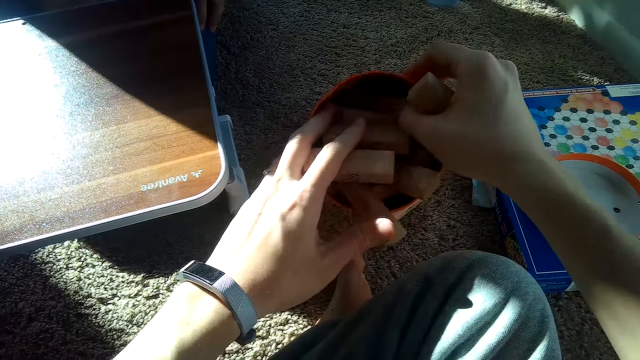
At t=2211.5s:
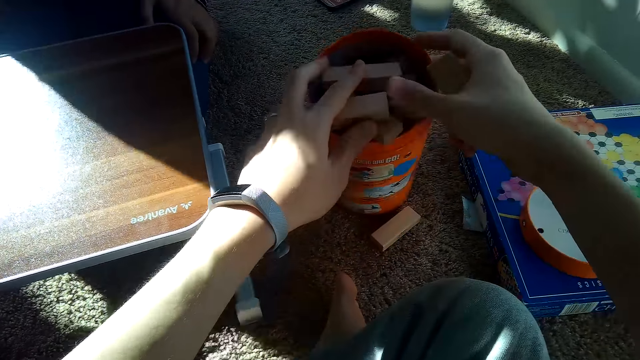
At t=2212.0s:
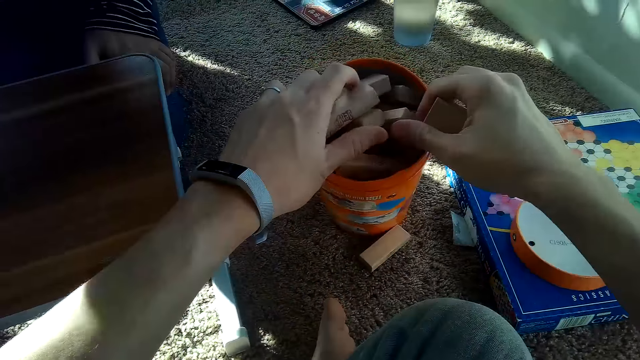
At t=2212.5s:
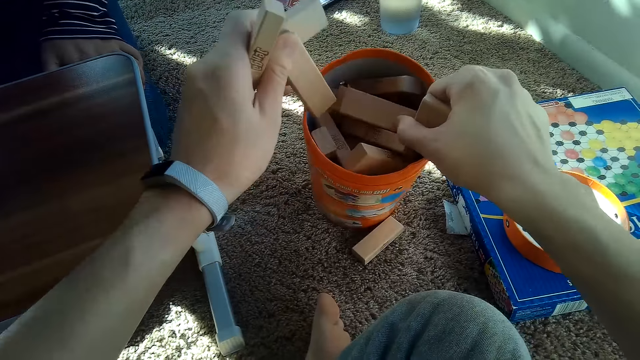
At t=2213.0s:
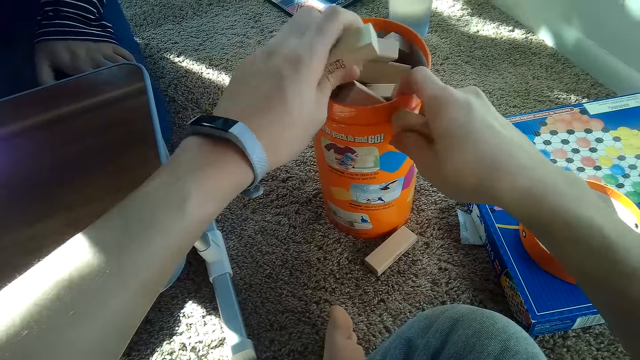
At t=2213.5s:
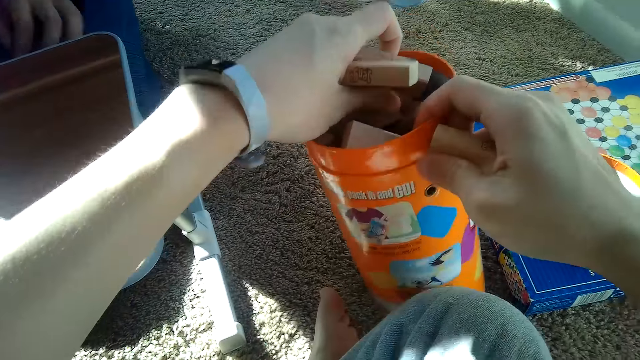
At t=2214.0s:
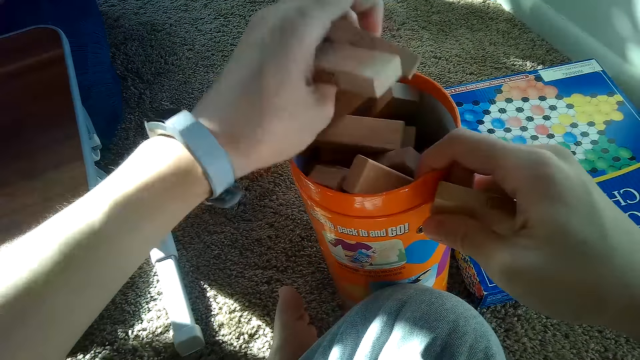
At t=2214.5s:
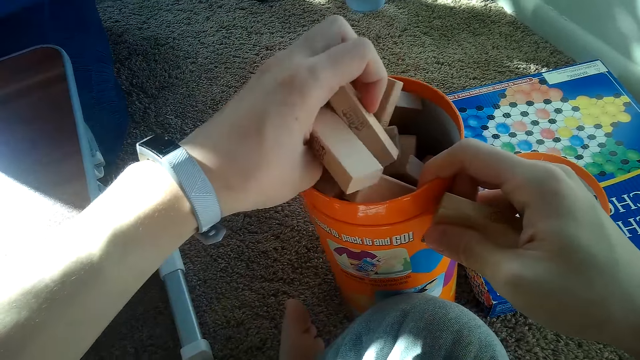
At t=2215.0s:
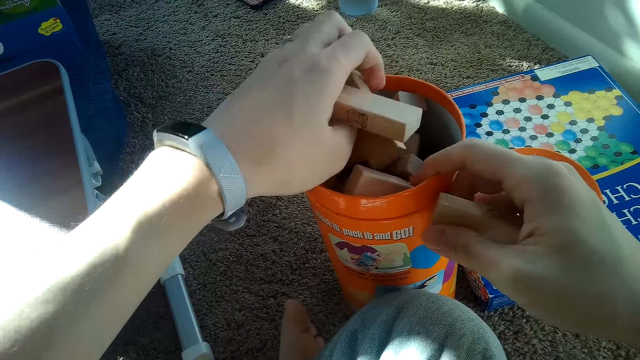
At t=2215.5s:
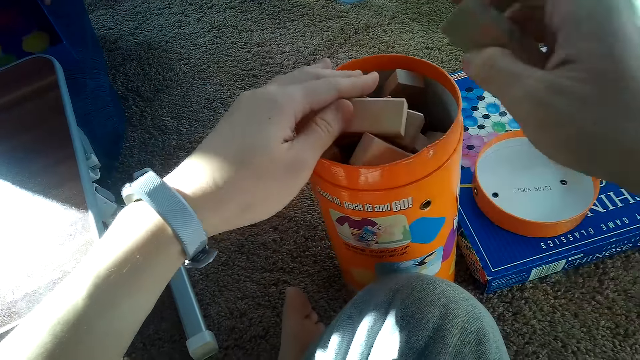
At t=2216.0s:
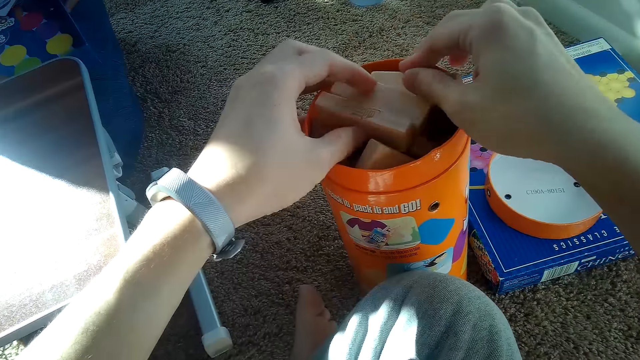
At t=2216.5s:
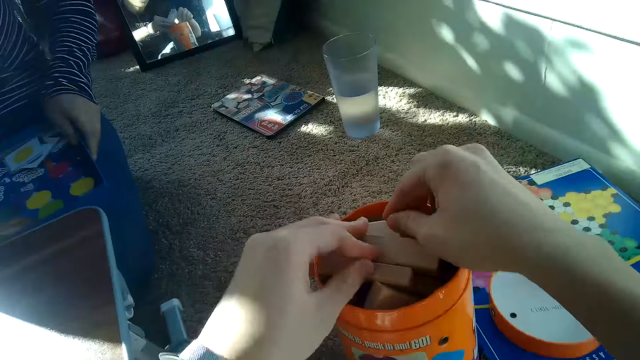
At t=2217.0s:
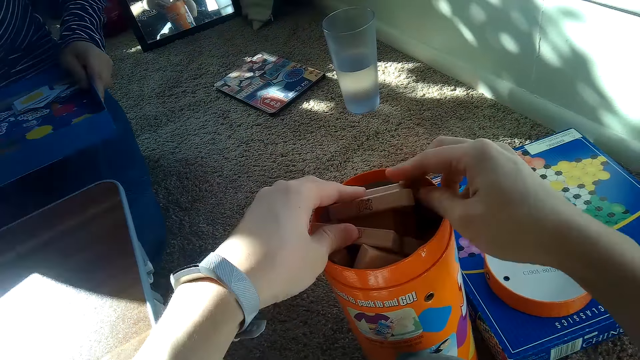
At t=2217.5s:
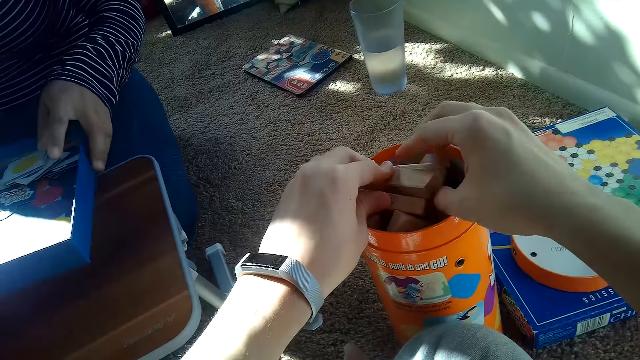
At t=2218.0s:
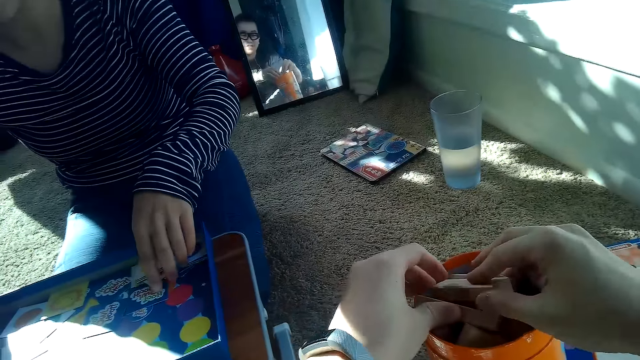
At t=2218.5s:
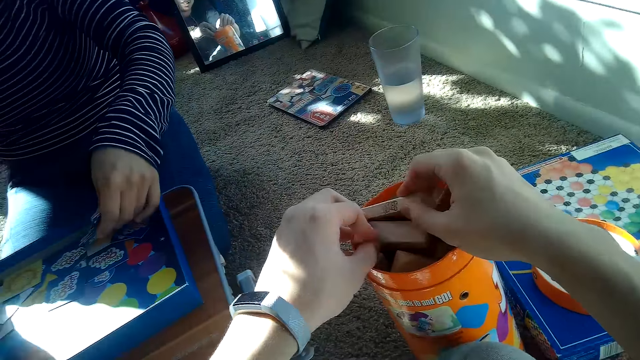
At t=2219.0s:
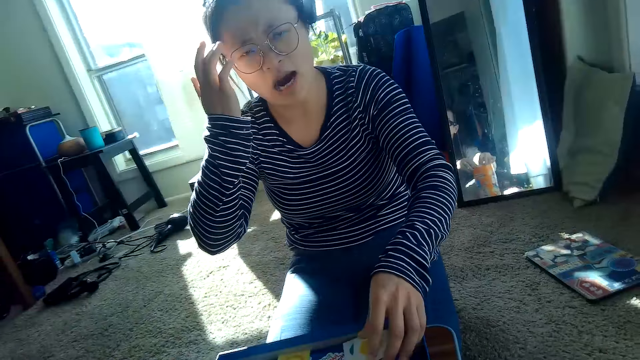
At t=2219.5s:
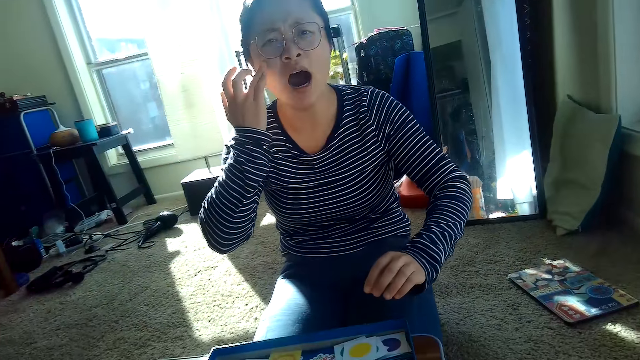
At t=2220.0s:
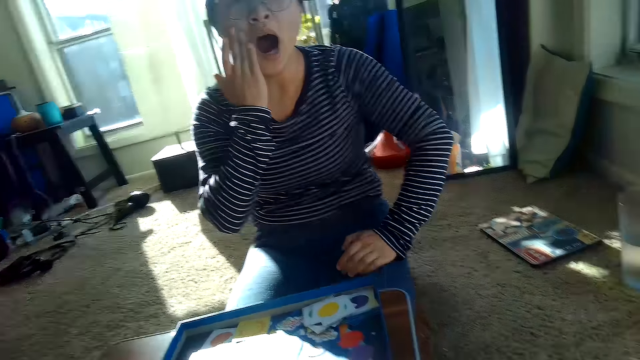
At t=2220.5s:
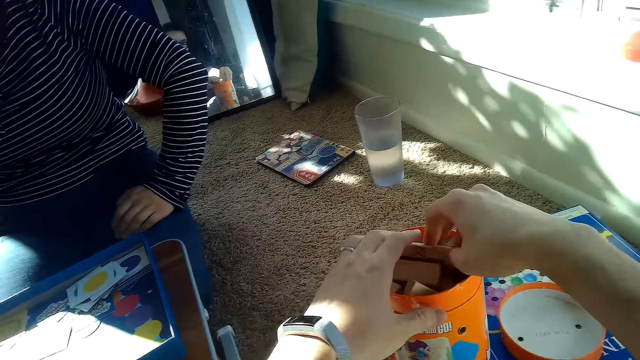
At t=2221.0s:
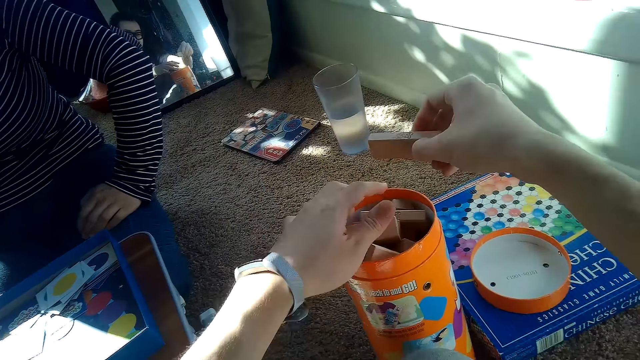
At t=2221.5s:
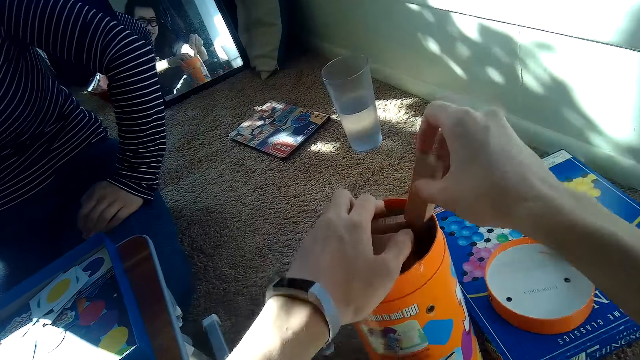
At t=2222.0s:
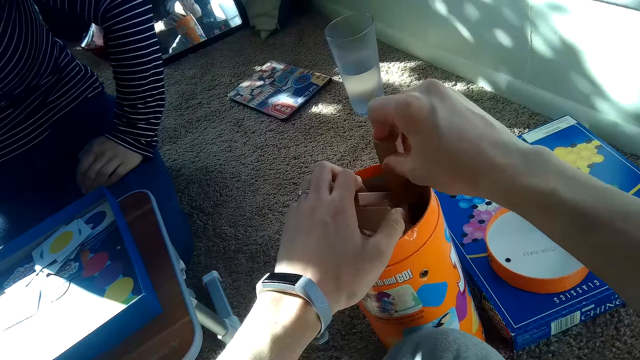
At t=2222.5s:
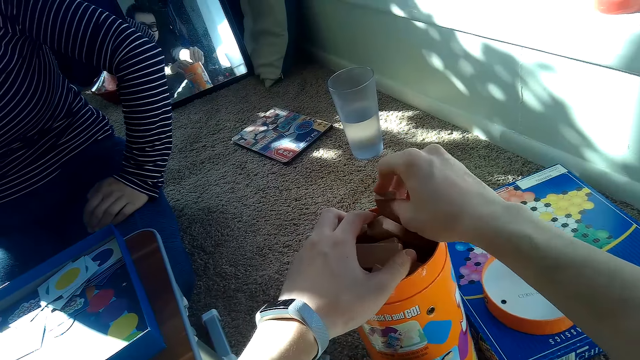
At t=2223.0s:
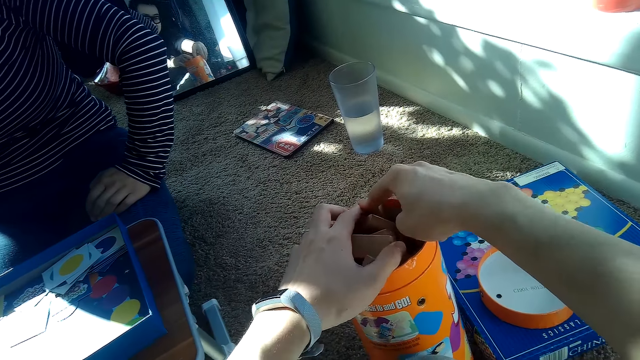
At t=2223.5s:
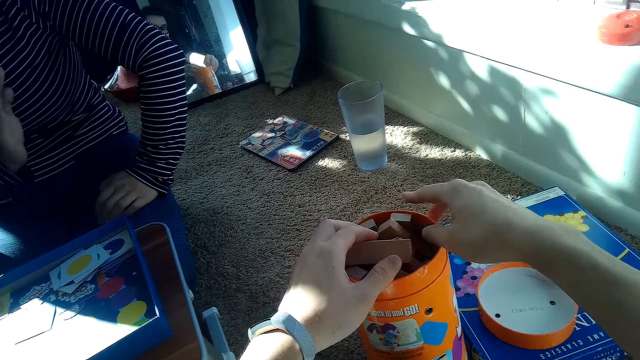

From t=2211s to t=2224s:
A woman takes a hoot owl game. The woman opens the hoot owl game. The woman places the hoot owl game on the table. The woman touches herself.

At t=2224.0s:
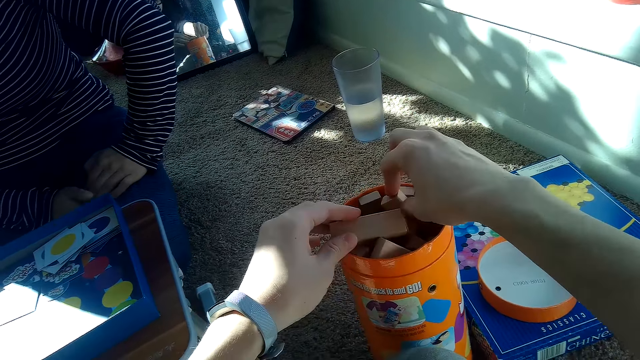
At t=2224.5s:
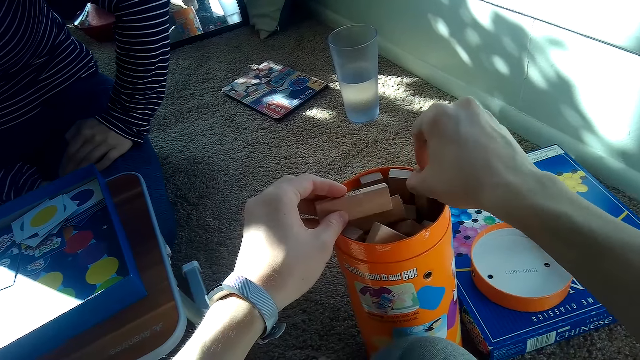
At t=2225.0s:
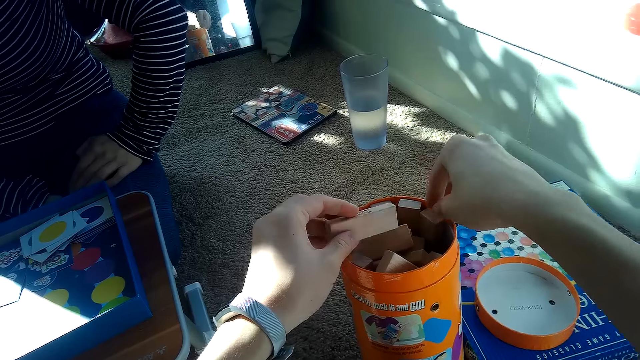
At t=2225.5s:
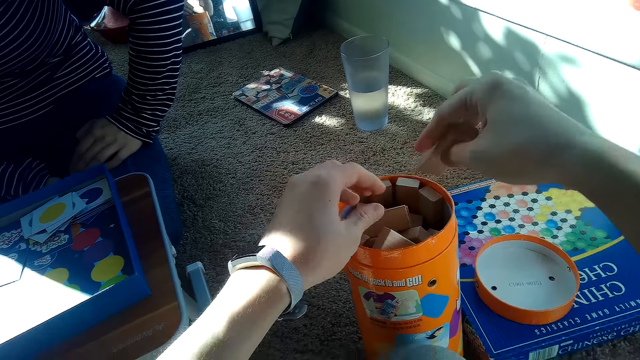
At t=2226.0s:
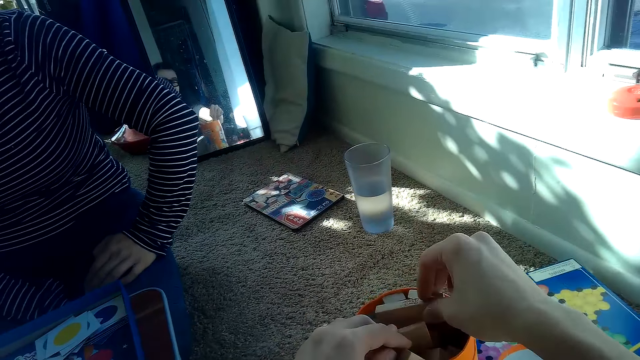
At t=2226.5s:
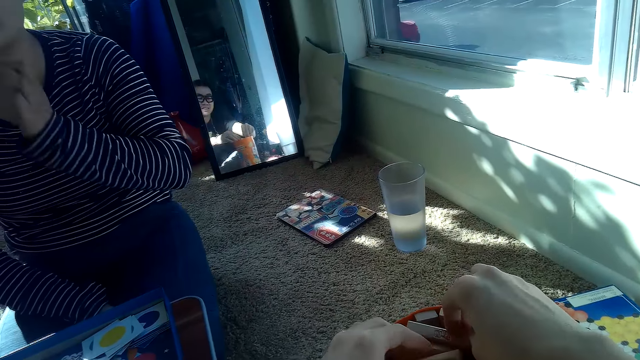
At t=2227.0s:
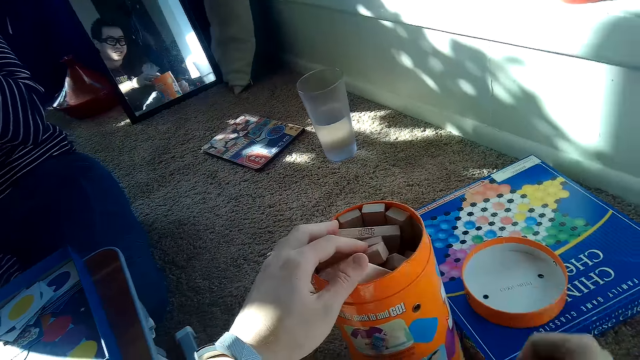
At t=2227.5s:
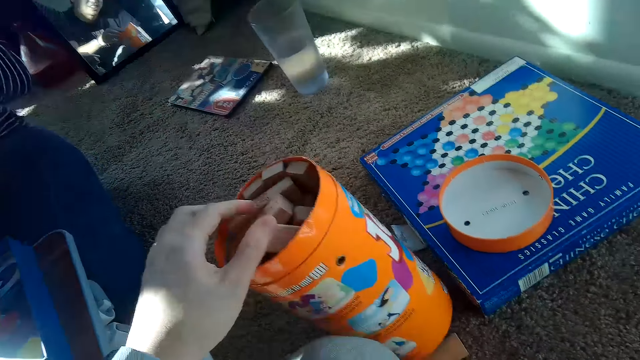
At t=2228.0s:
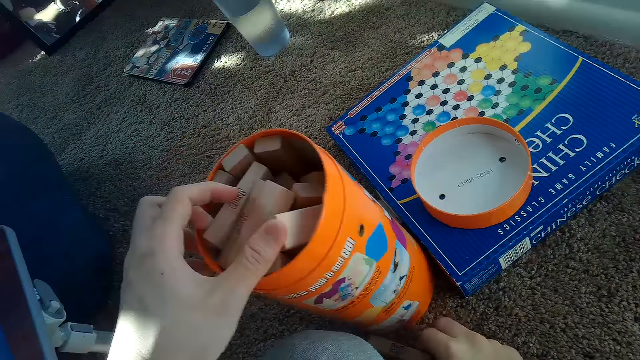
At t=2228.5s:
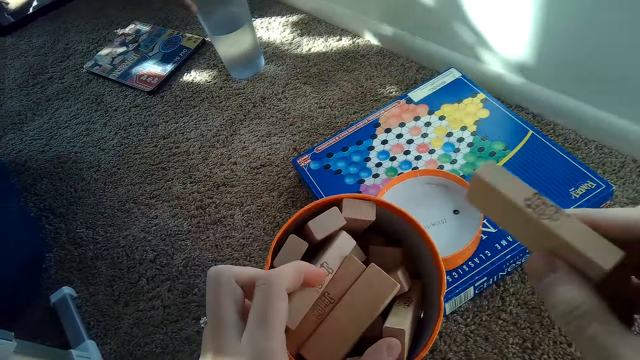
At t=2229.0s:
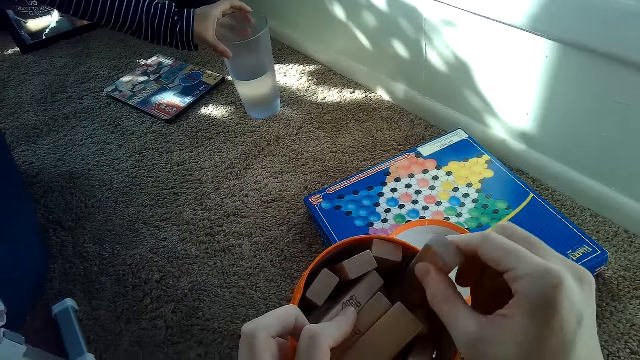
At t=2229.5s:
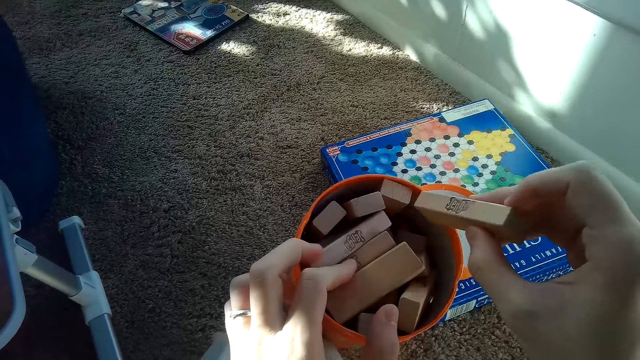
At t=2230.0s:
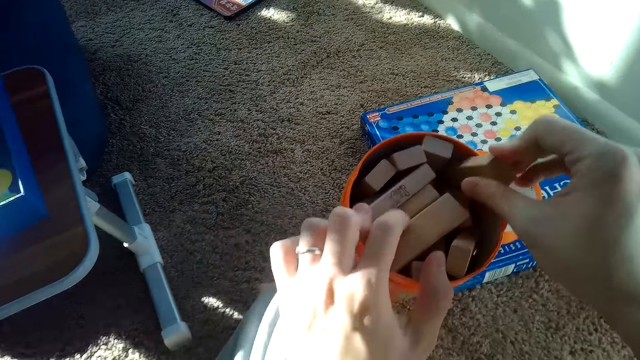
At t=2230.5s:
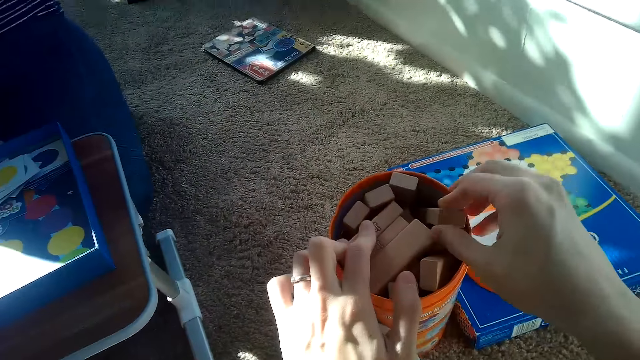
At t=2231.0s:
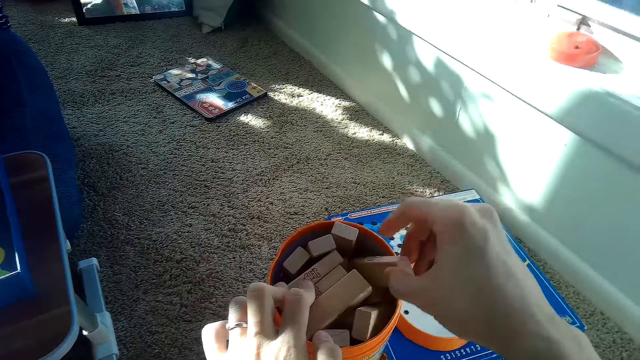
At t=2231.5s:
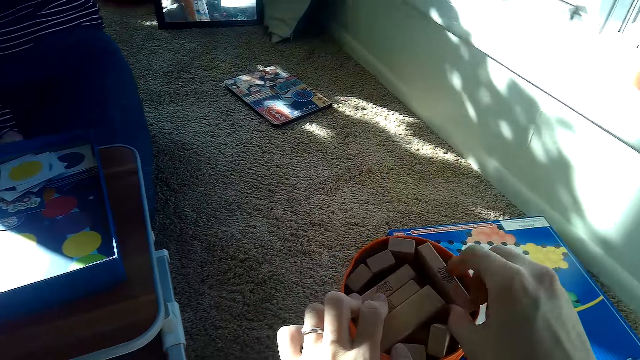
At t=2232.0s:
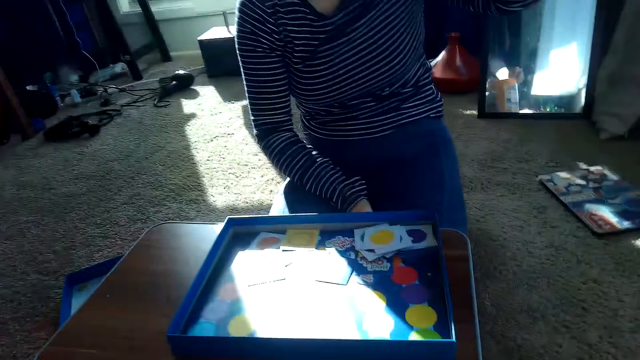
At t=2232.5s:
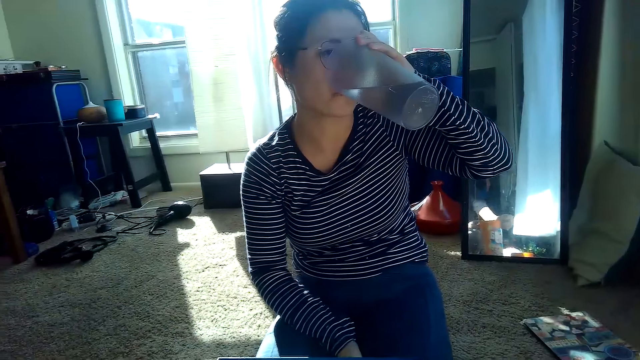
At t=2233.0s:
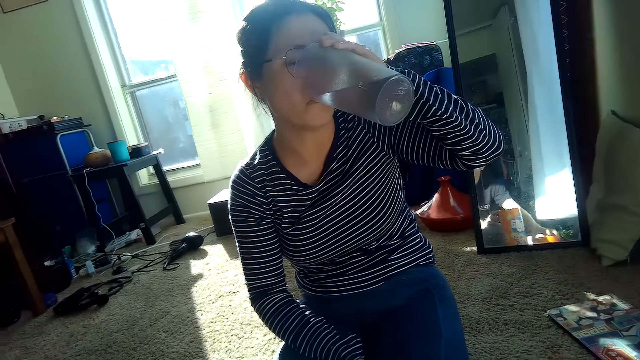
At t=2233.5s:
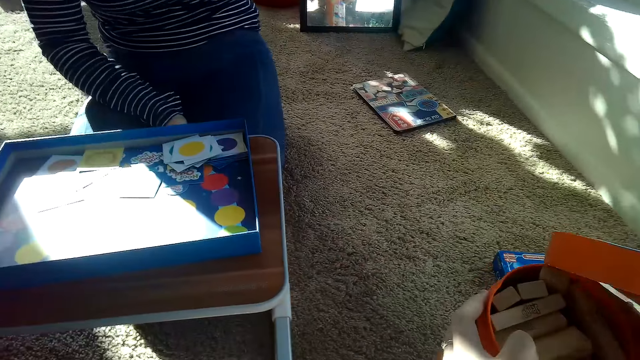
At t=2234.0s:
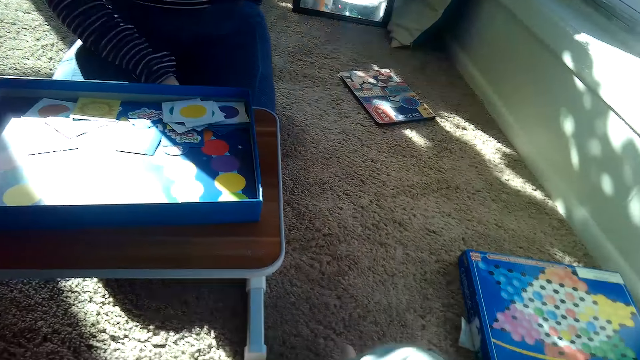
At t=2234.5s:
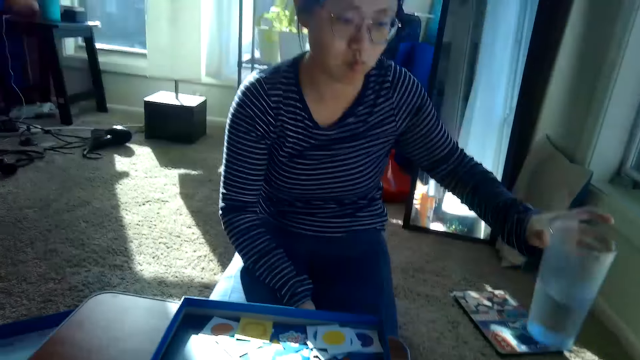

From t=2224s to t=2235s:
The camera wearer picks some jenga blocks from the floor with his right hand. He drops the jenga blocks into the cylindrical container with his right hand. The partner picks a glass of water from the floor with her left hand. The partner raises the glass to her mouth and drinks from the glass of water in her left hand.
